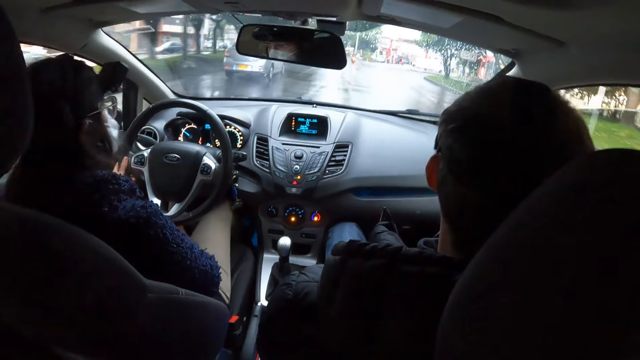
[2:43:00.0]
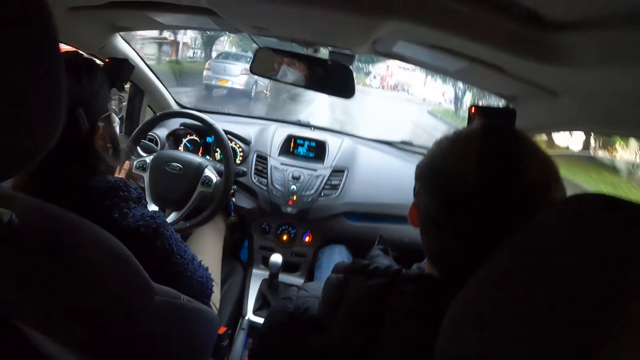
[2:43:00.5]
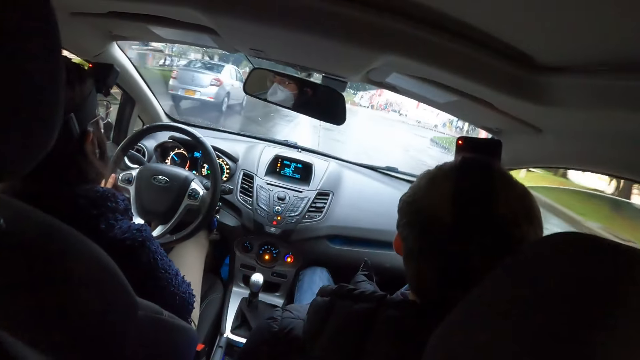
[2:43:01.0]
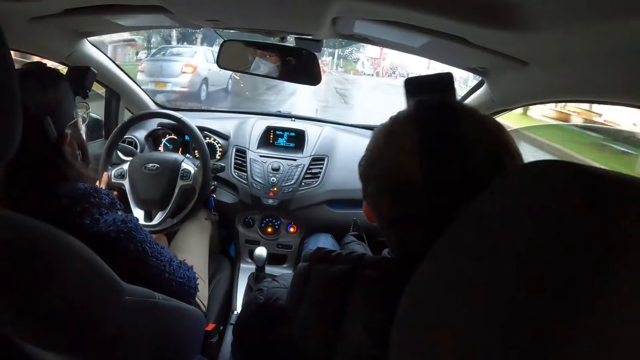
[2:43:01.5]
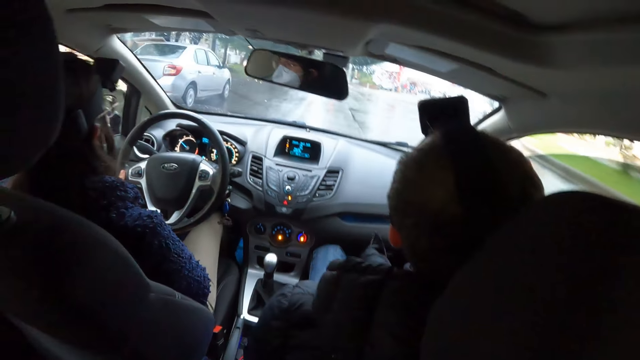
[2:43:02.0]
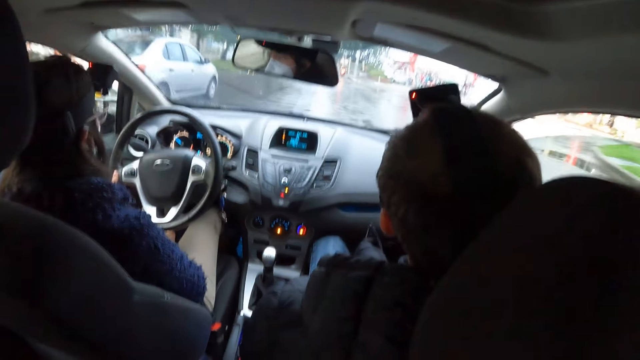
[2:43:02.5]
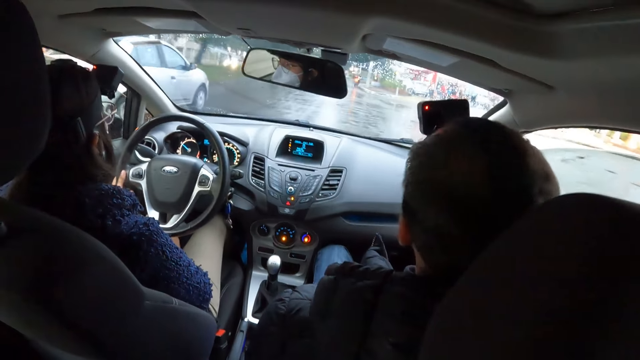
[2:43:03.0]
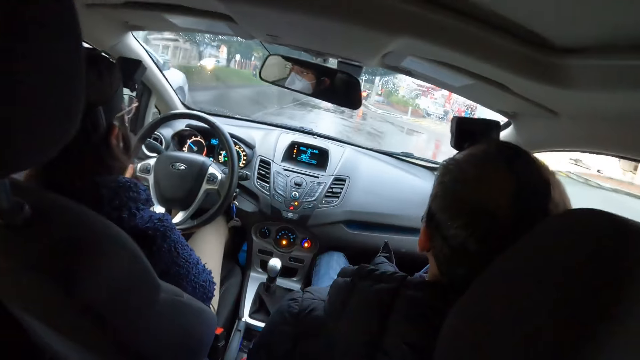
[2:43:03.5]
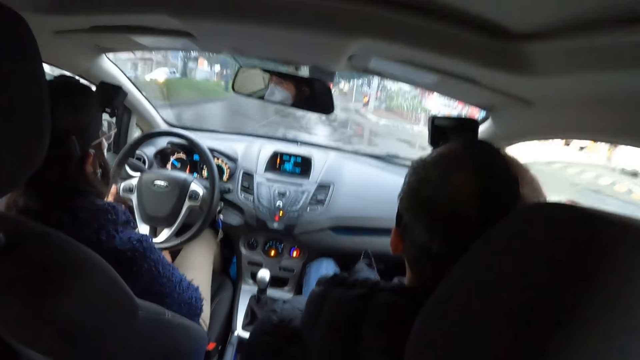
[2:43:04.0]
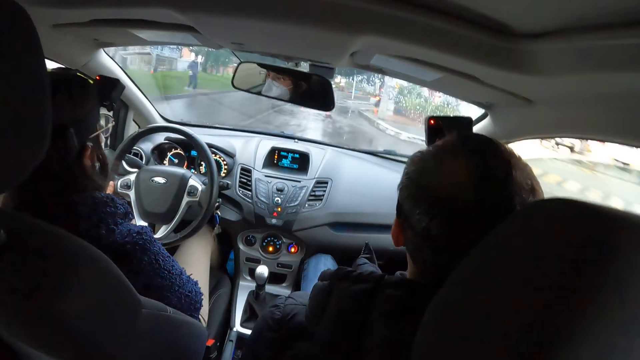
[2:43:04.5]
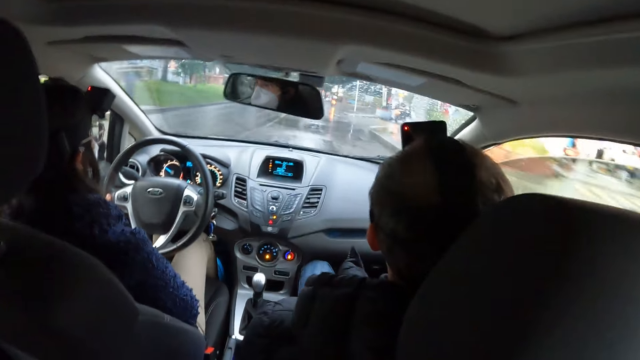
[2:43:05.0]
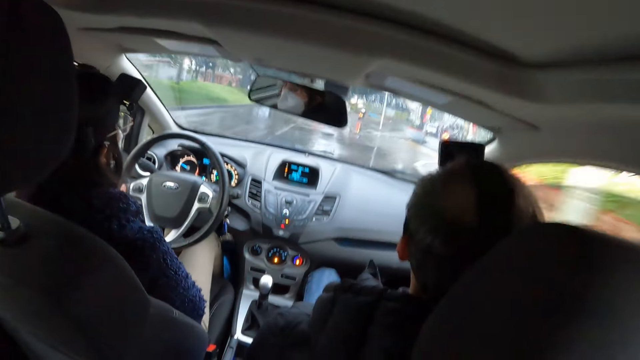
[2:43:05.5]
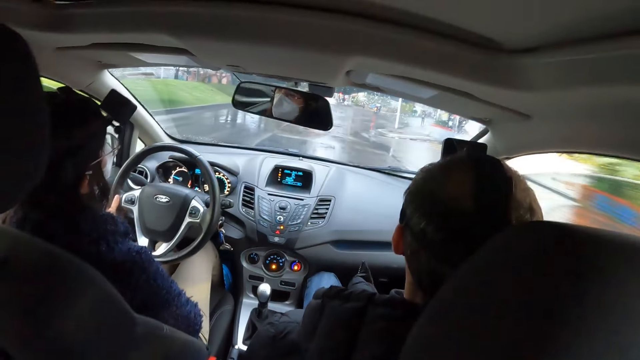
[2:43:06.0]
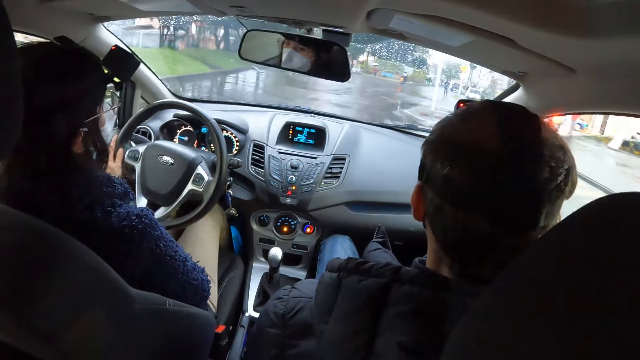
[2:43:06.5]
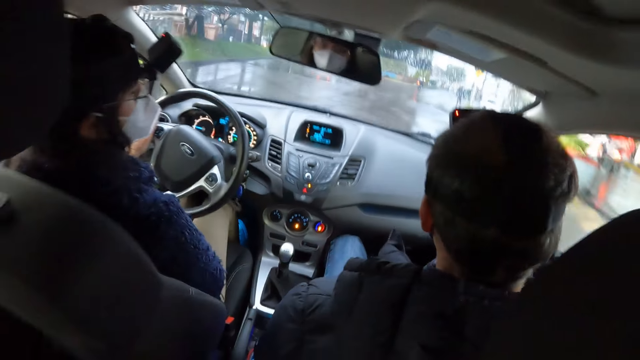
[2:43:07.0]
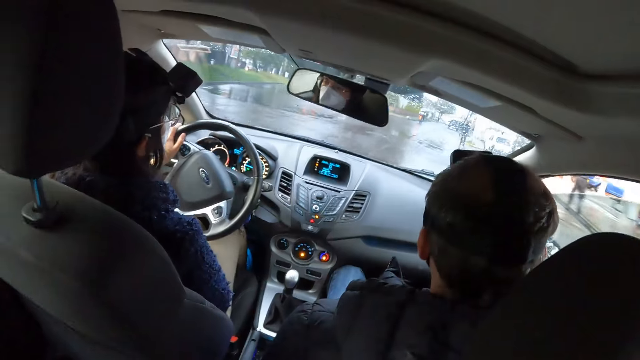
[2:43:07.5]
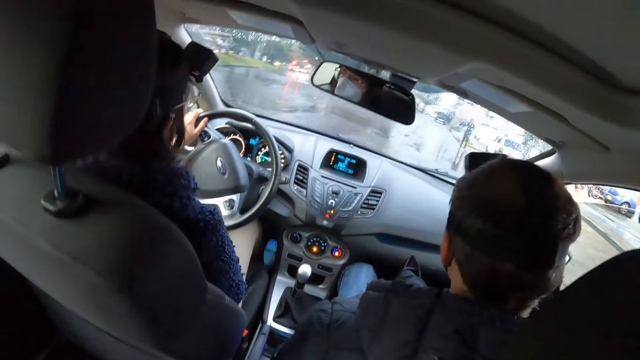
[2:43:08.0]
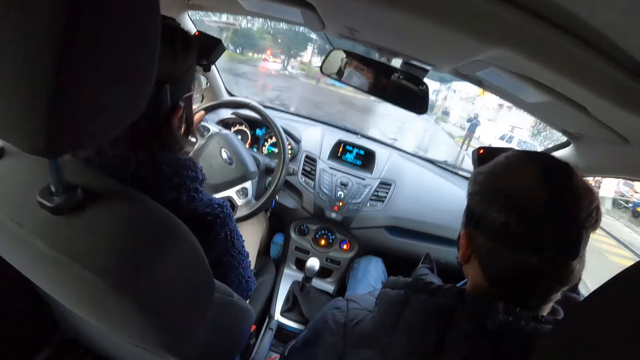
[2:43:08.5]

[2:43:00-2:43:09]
The woman drives past a silver car.

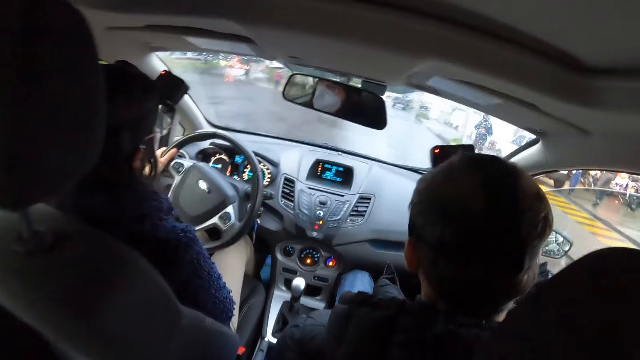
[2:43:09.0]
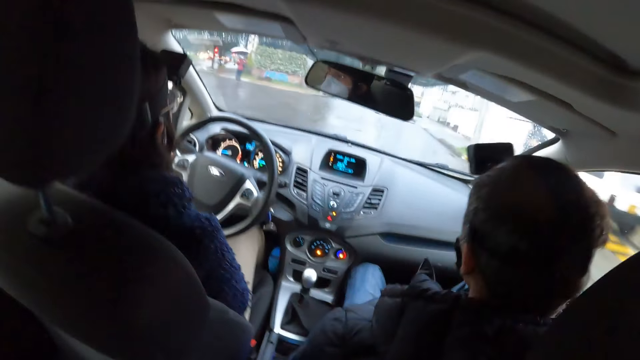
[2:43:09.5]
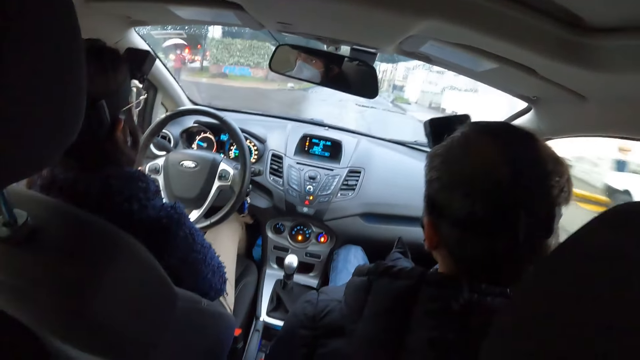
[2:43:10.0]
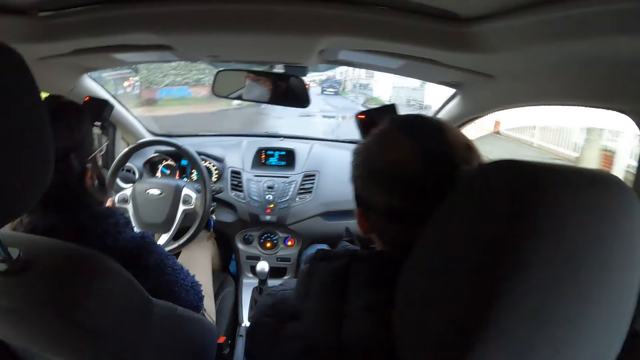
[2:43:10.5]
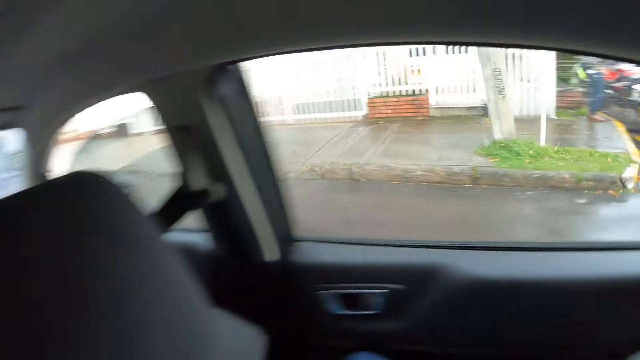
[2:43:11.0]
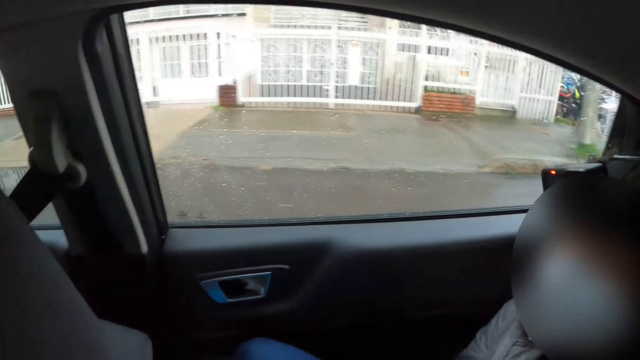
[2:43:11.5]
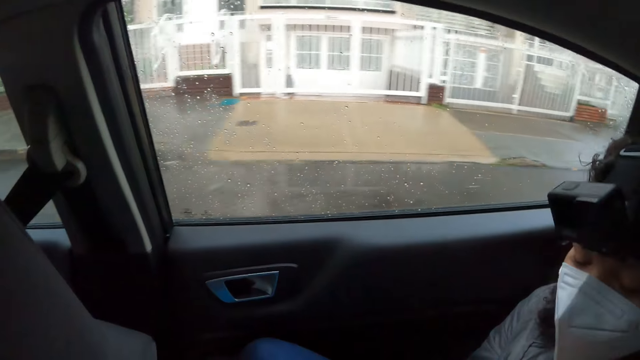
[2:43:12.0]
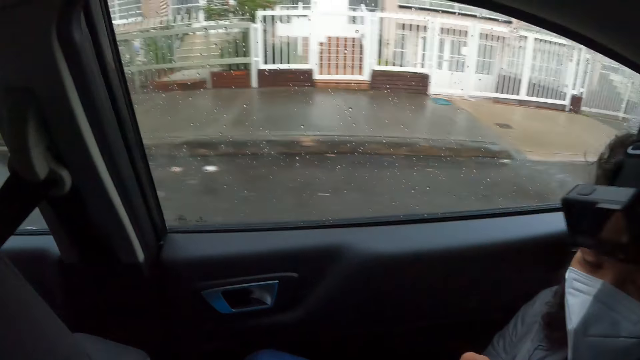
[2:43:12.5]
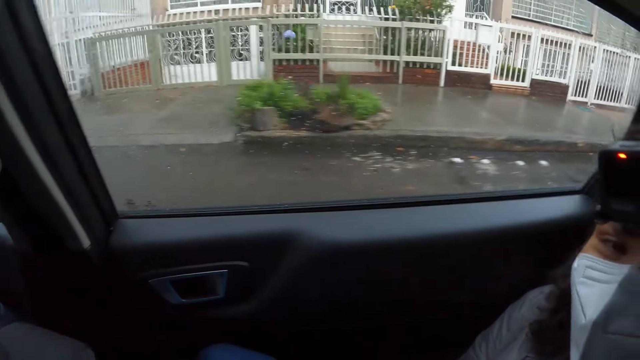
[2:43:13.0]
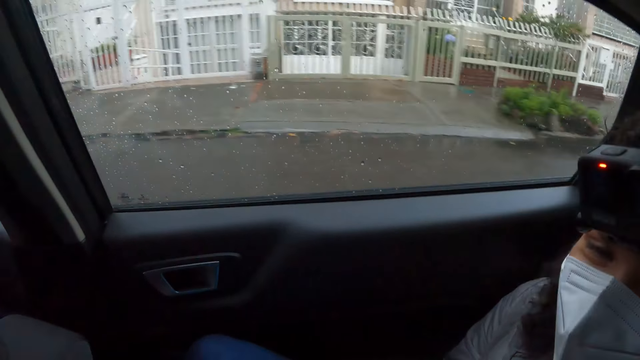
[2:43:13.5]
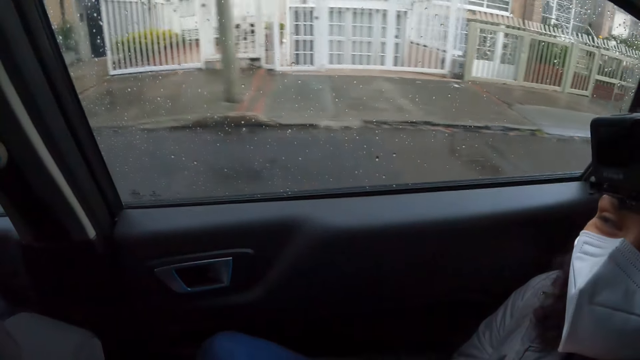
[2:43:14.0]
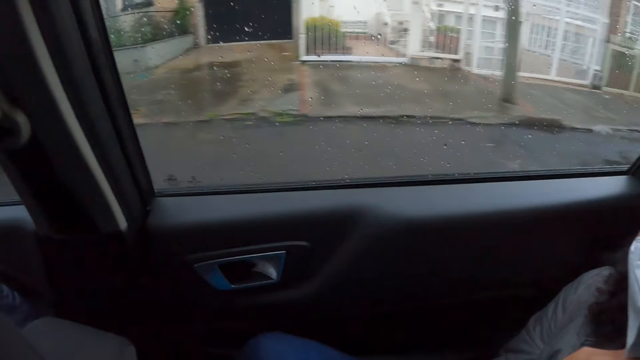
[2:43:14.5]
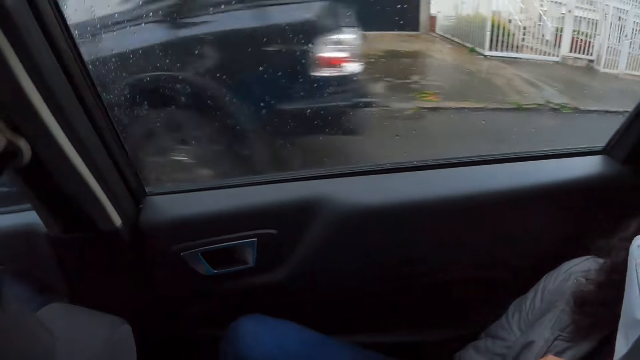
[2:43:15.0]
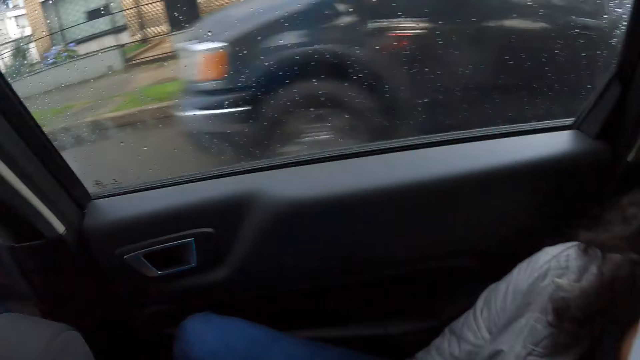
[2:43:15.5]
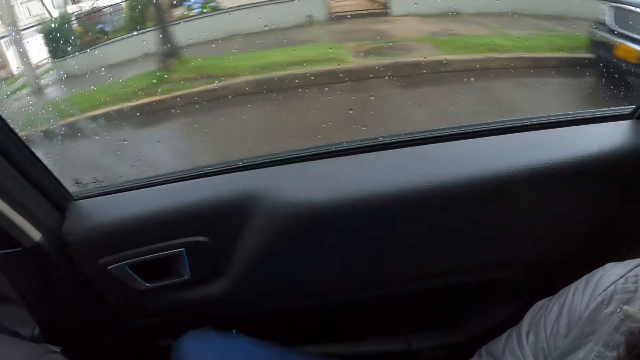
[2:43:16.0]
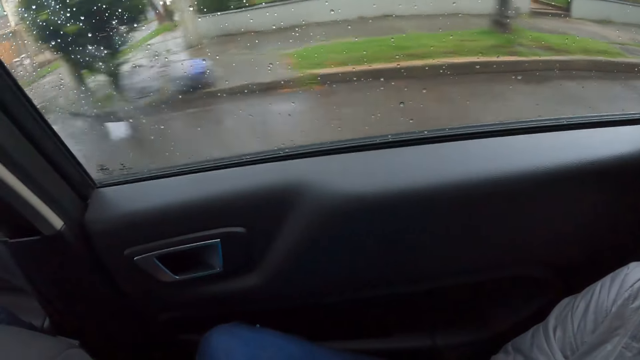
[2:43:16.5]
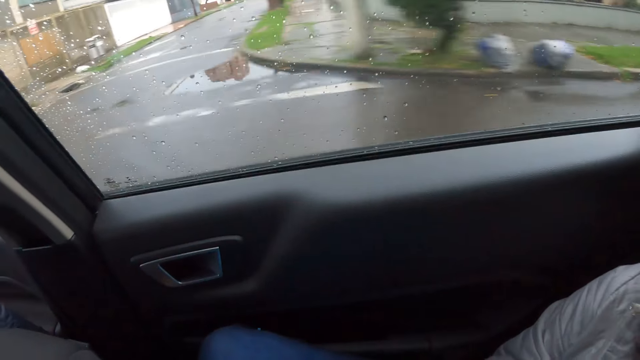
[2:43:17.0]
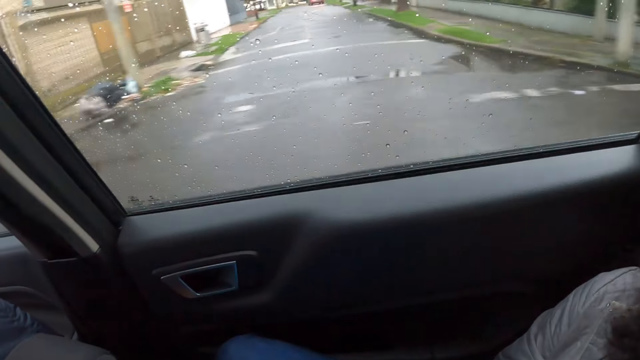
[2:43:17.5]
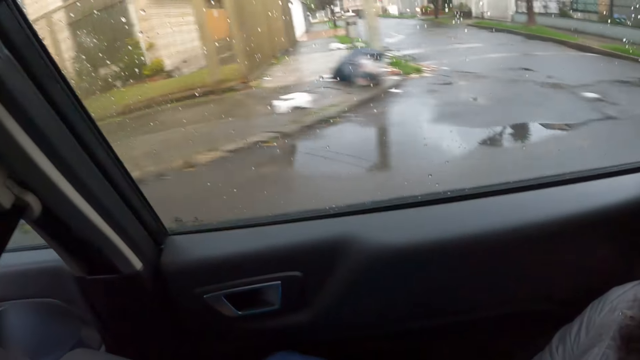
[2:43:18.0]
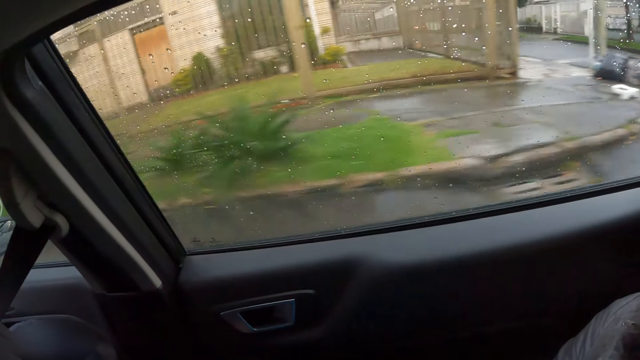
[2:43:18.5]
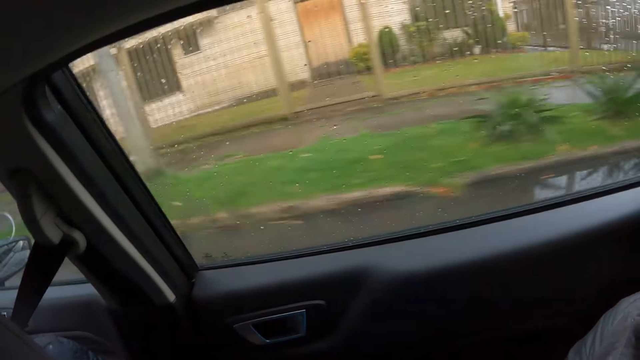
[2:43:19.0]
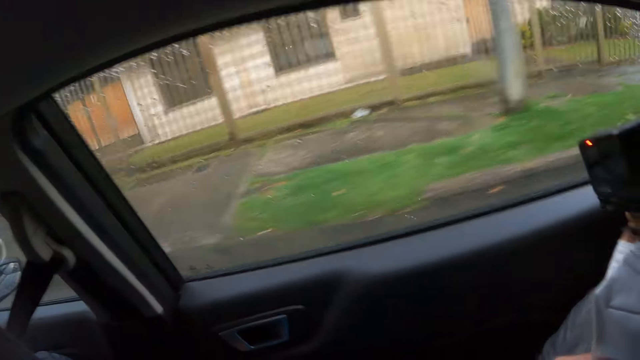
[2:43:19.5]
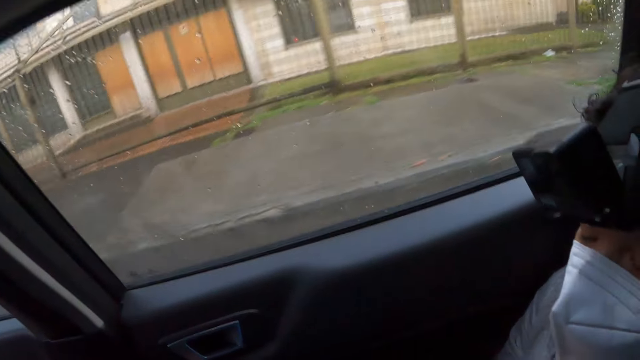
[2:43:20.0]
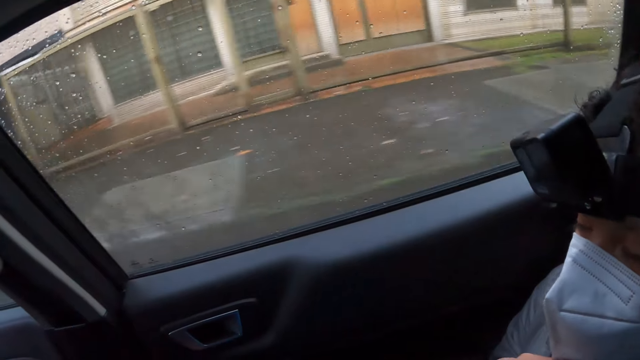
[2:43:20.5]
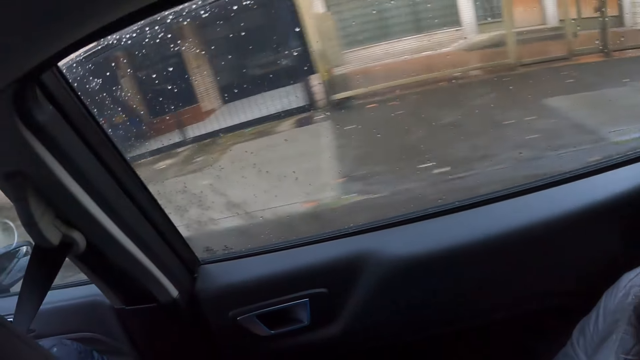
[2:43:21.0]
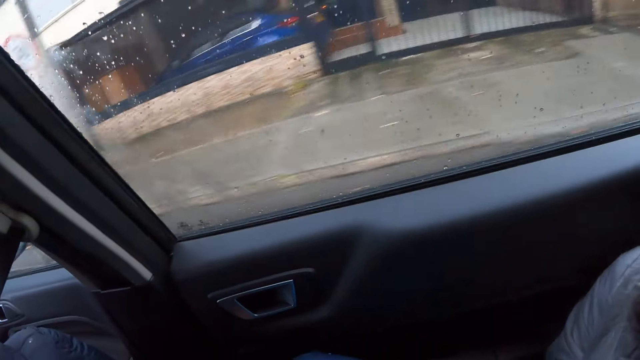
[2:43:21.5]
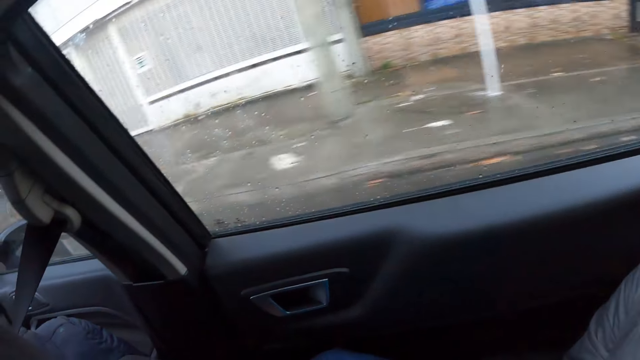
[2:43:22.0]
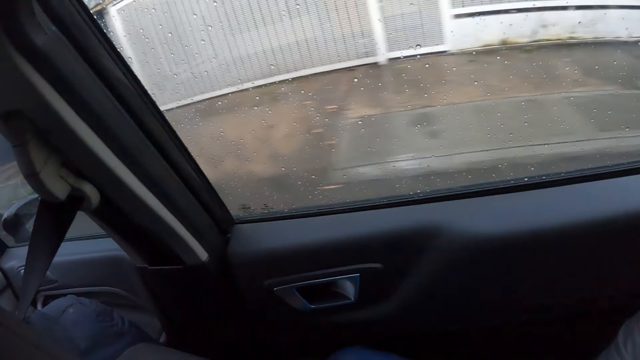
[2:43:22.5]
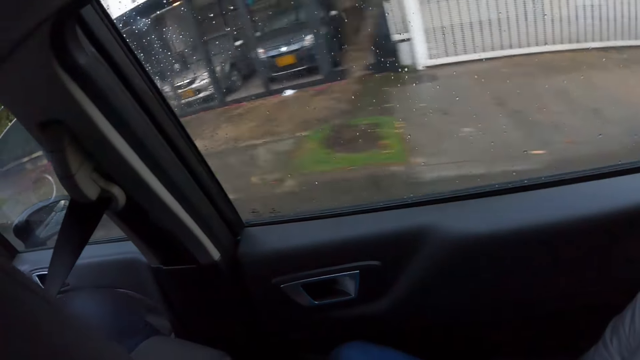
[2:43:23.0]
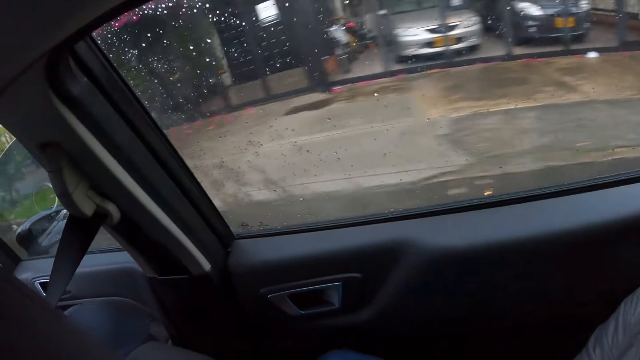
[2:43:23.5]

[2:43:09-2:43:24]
The camera wearer looks around. A woman drives a car.
